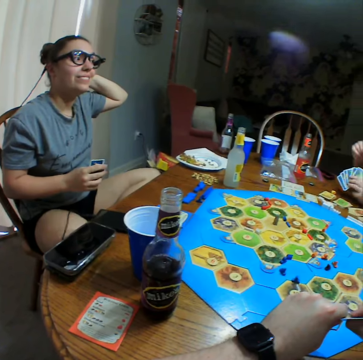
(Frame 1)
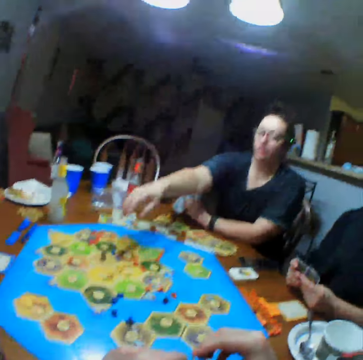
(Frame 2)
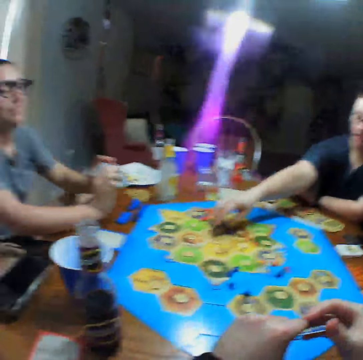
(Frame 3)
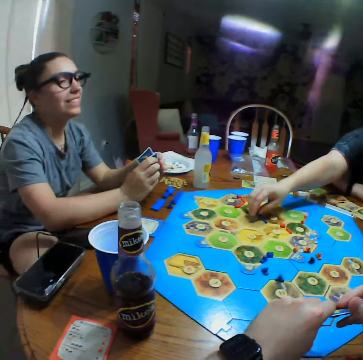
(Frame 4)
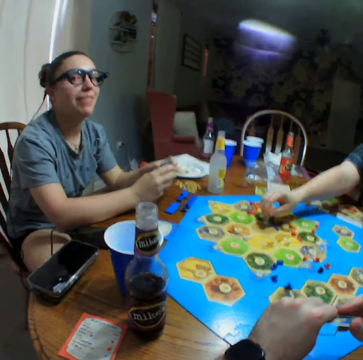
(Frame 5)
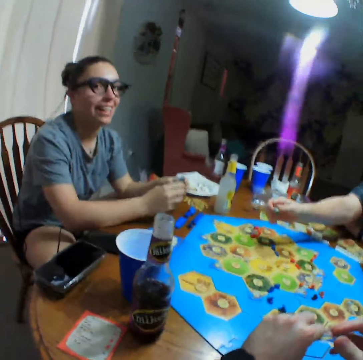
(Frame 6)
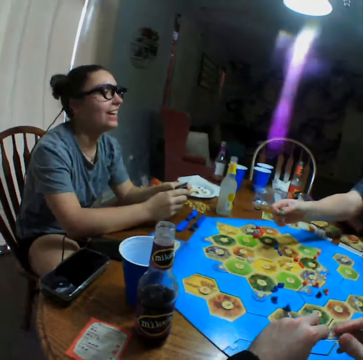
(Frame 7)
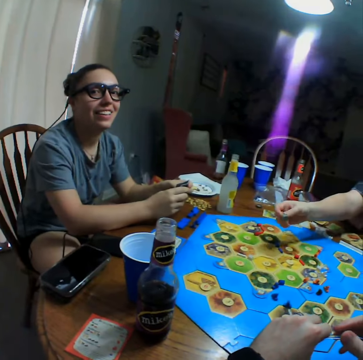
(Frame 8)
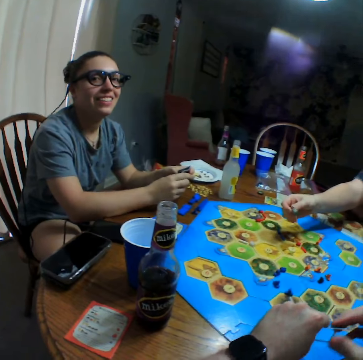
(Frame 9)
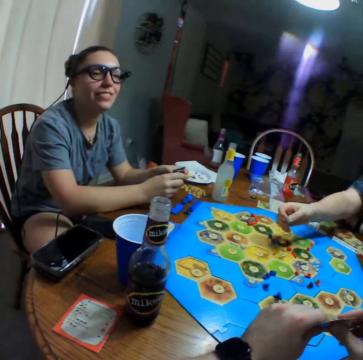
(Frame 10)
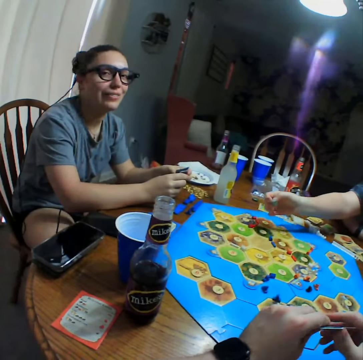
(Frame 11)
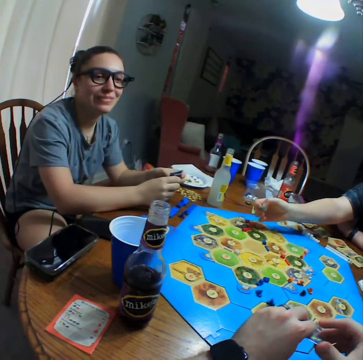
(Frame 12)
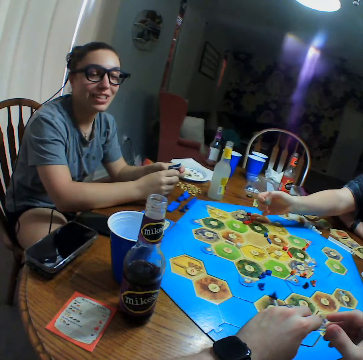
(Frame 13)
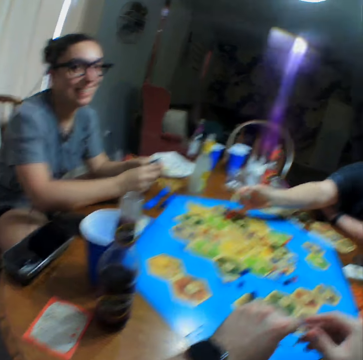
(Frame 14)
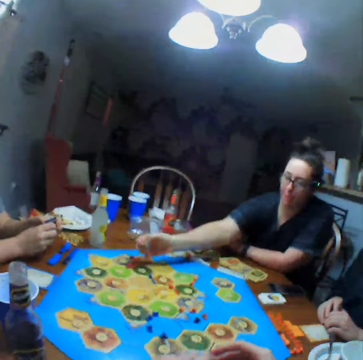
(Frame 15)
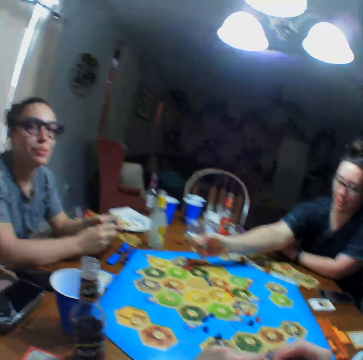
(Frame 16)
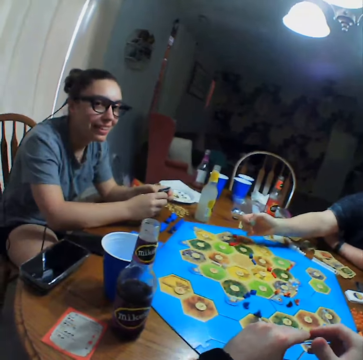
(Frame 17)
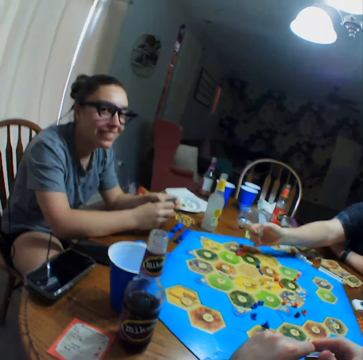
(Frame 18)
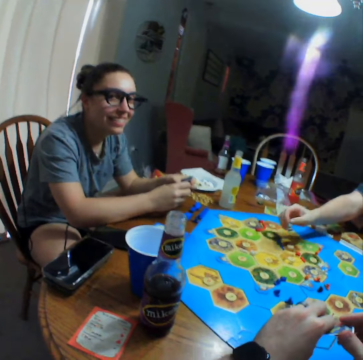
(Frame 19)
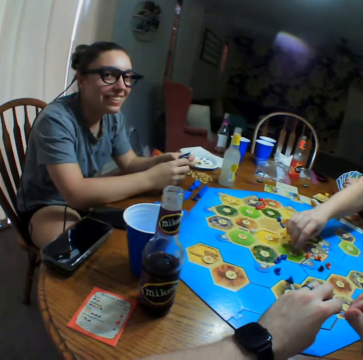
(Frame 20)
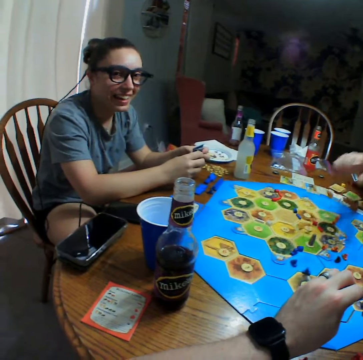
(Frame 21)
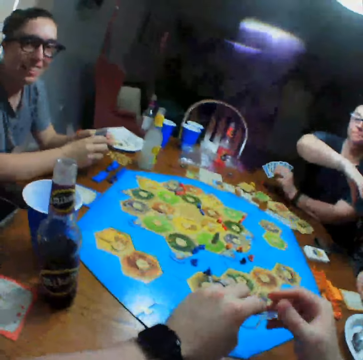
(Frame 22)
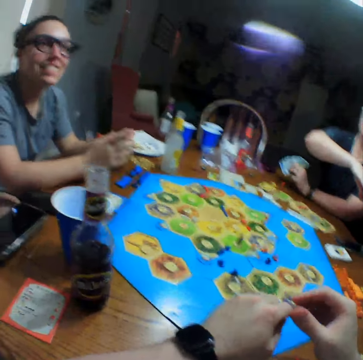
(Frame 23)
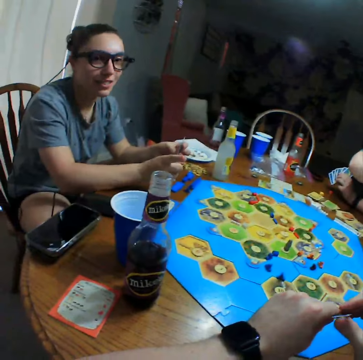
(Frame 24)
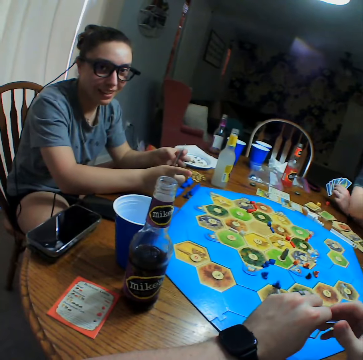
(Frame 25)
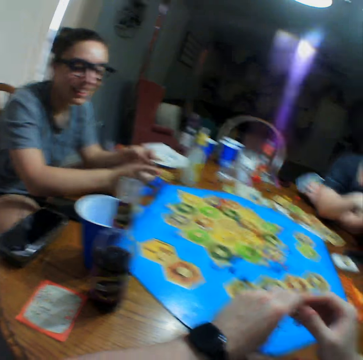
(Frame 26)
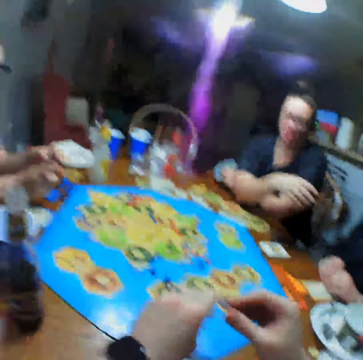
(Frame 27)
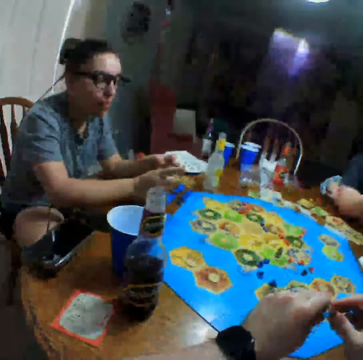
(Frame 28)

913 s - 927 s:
A person touches their head. Another person moves something on the board game. A third person drops dice on the board.

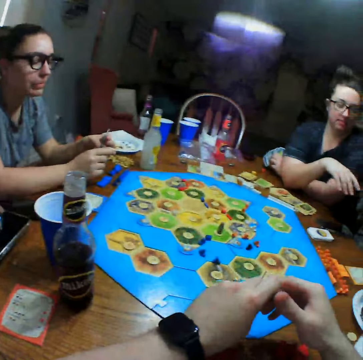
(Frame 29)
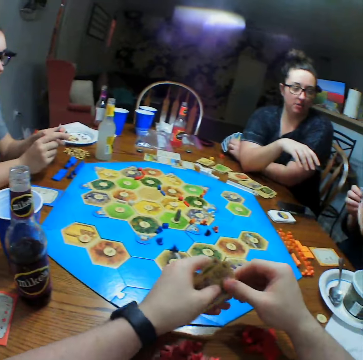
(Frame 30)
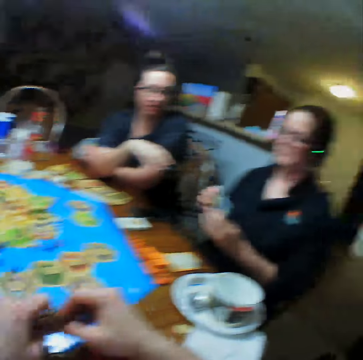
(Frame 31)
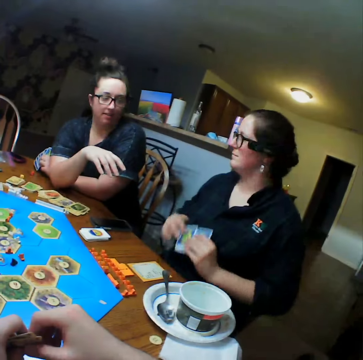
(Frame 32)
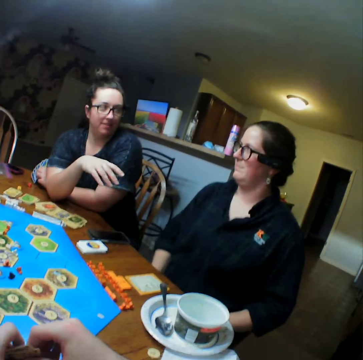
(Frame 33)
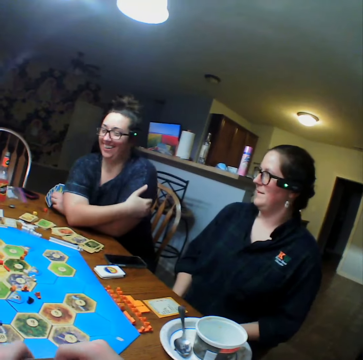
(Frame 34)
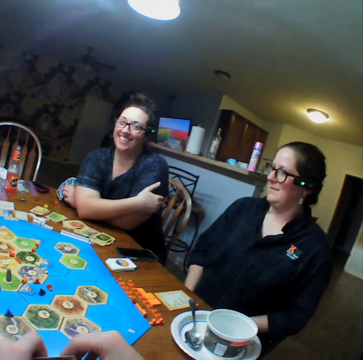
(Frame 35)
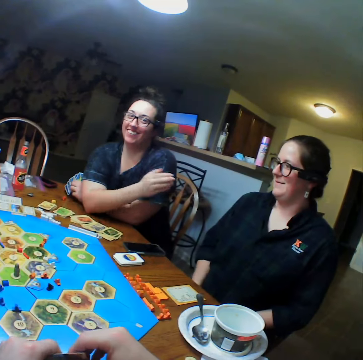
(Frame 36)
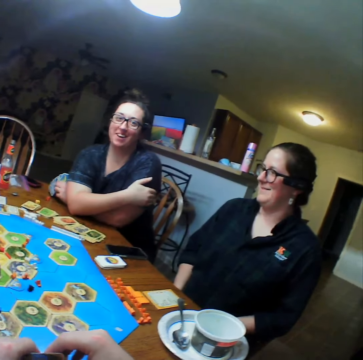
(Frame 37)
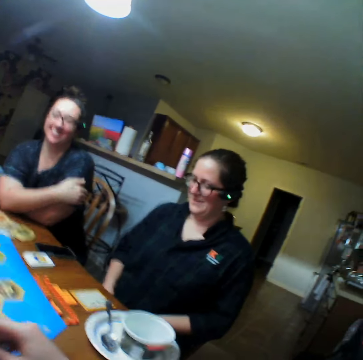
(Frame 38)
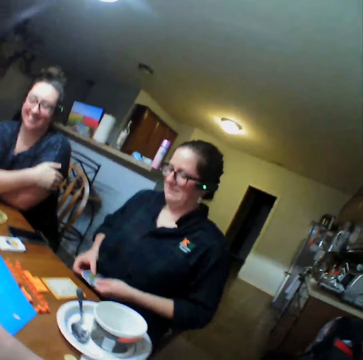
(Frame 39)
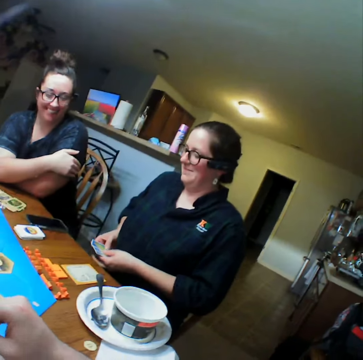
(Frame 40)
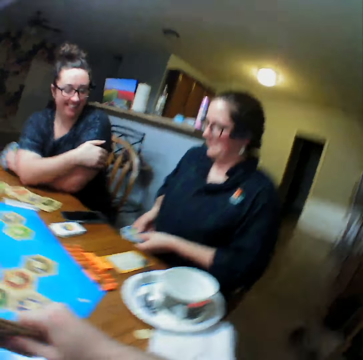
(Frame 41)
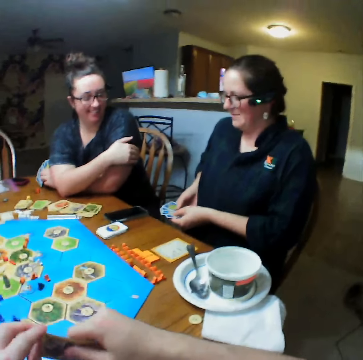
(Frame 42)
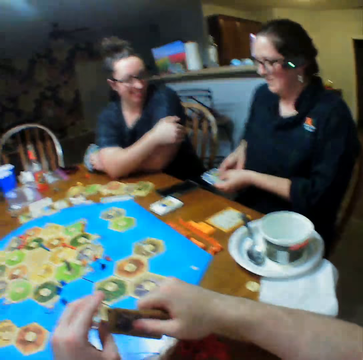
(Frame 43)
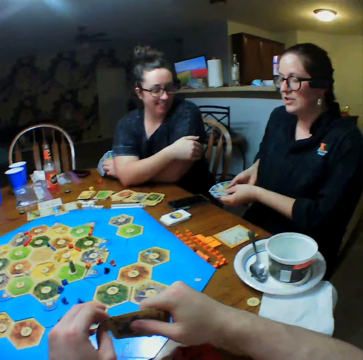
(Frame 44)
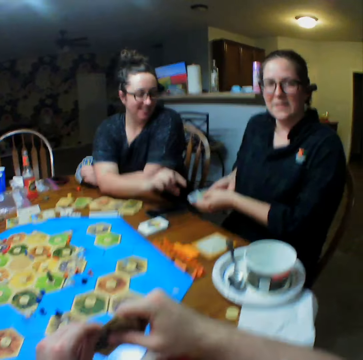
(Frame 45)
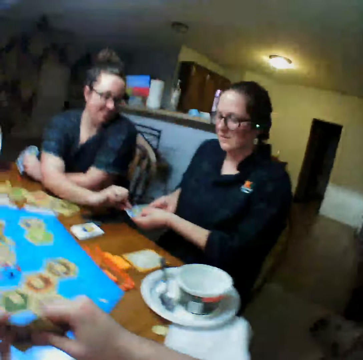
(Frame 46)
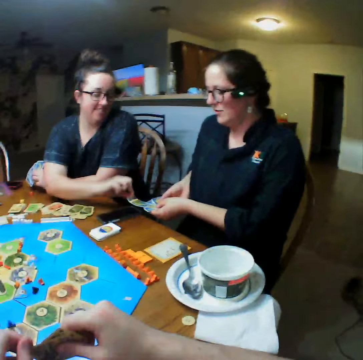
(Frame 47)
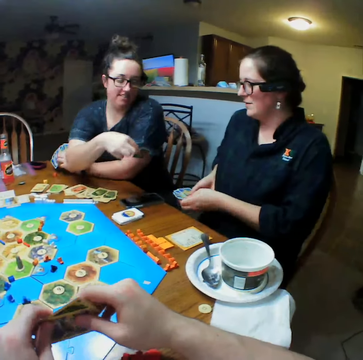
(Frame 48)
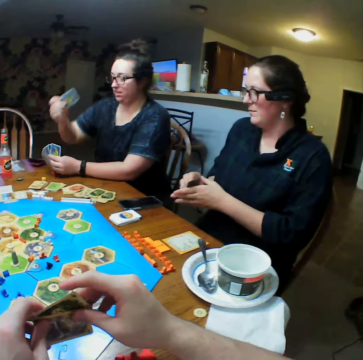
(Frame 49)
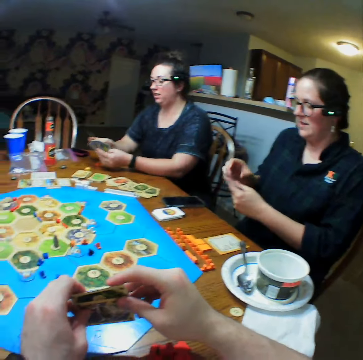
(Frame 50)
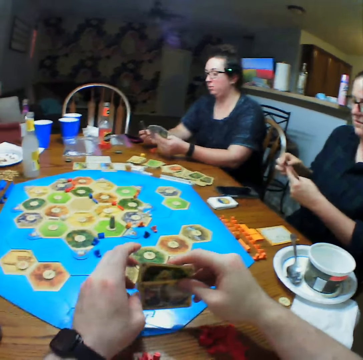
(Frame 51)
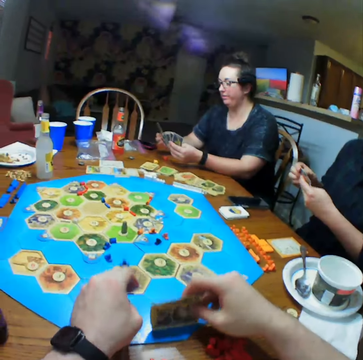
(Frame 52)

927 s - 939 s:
A person moves their hands. Another person holds their arms. The first person picks a card from a third person.

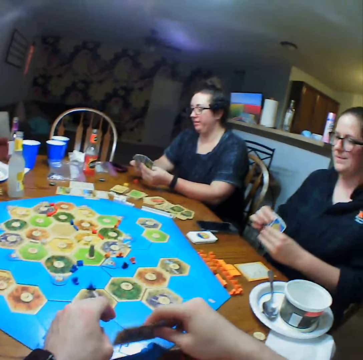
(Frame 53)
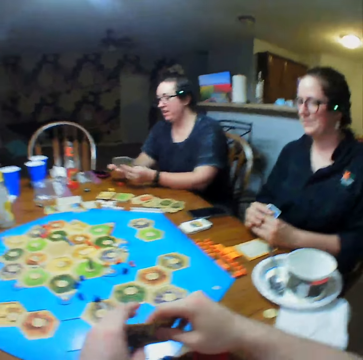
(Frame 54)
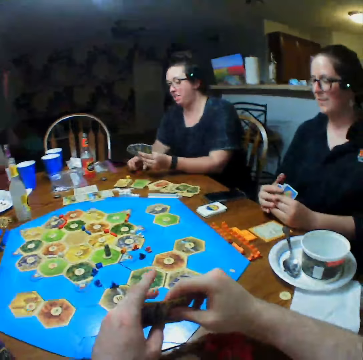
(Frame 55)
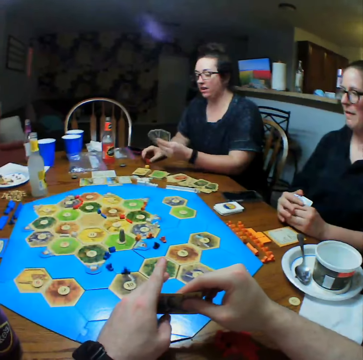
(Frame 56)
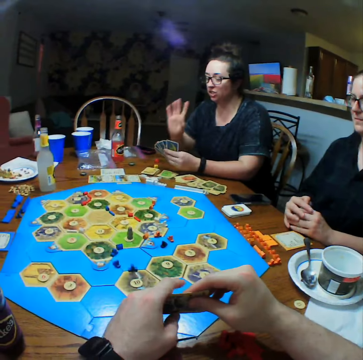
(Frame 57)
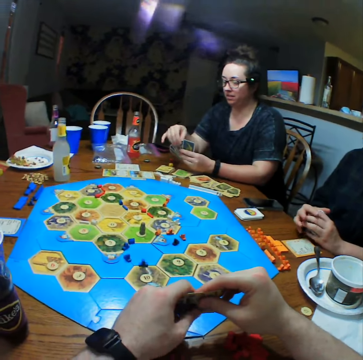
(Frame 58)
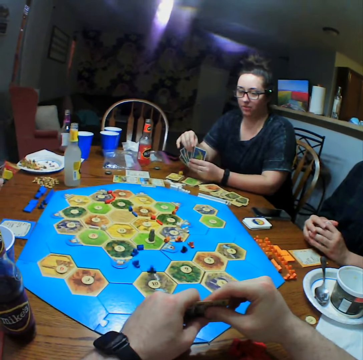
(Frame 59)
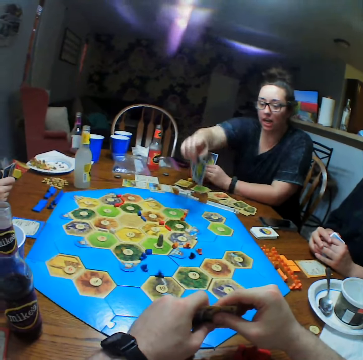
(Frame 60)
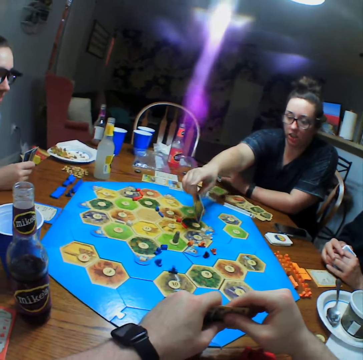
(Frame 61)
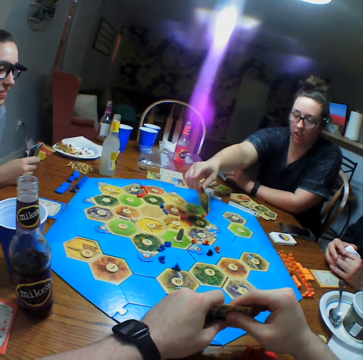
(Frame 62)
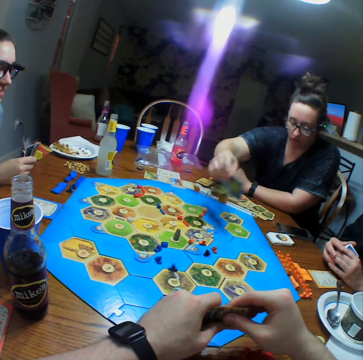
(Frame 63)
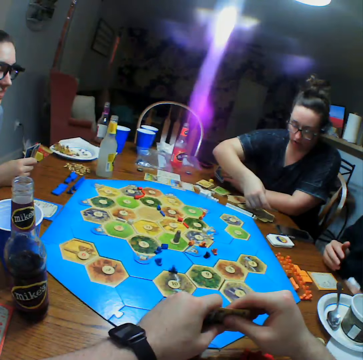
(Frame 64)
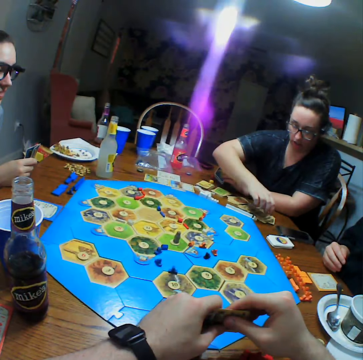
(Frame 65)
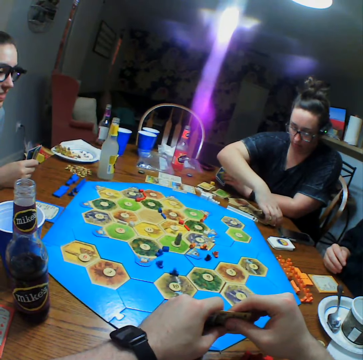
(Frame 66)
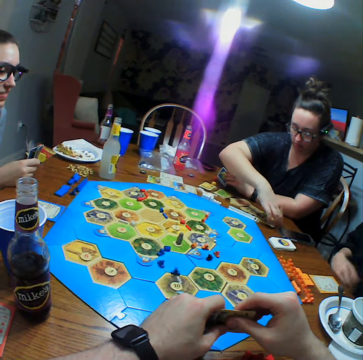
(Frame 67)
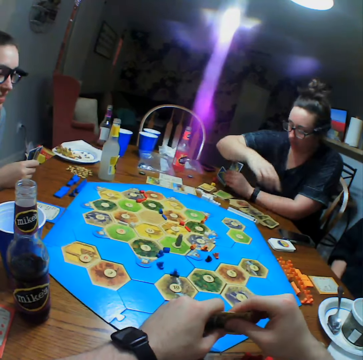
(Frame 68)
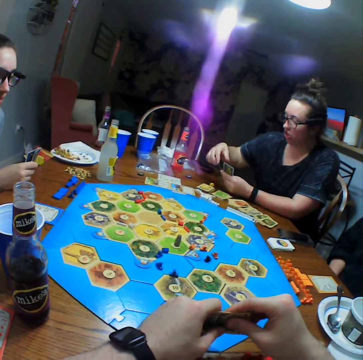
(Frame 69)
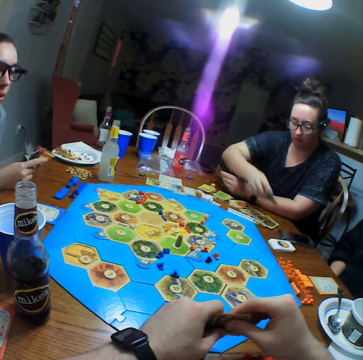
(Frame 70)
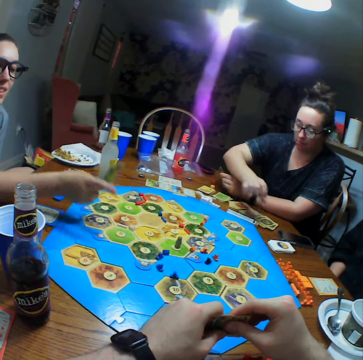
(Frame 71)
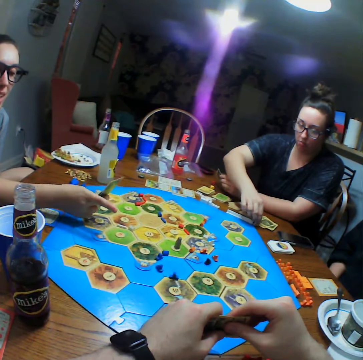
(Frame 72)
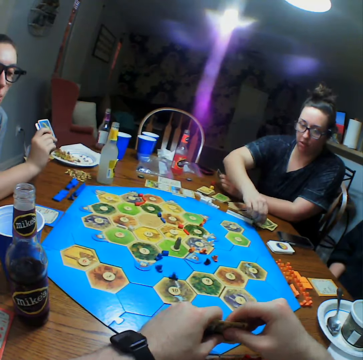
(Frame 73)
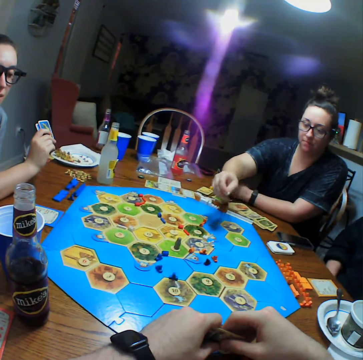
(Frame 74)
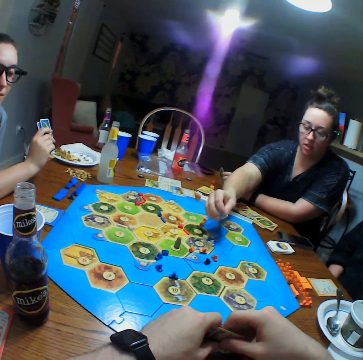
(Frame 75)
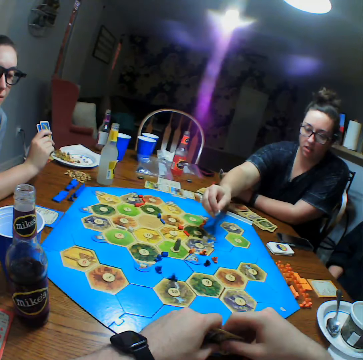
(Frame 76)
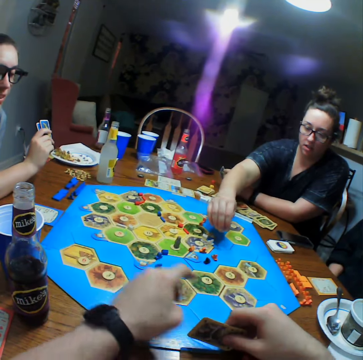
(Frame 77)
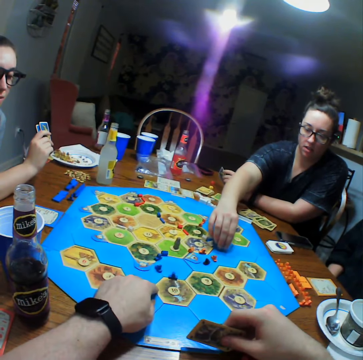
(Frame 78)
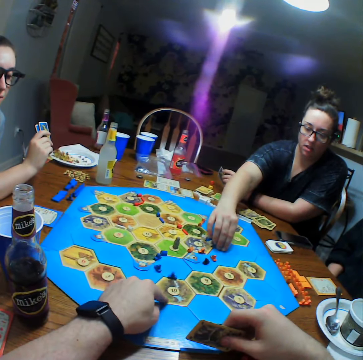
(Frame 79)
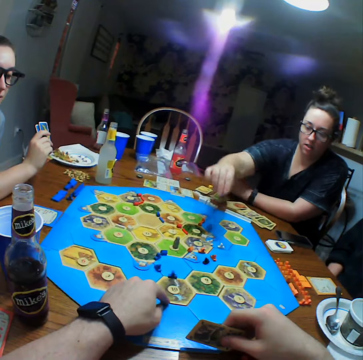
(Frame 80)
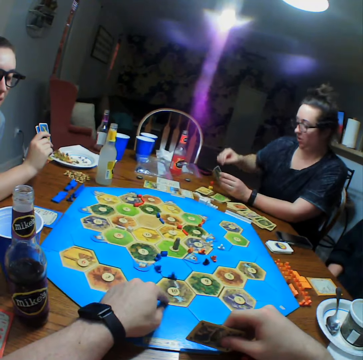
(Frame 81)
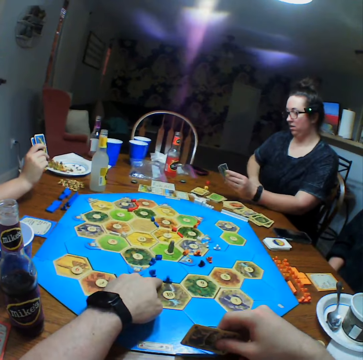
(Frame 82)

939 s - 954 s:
The camera wearer adjusts the cards. A person raises their hand. The person puts cards on the board and drops the cards on the table. The camera wearer touches the board.
